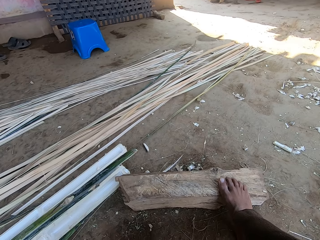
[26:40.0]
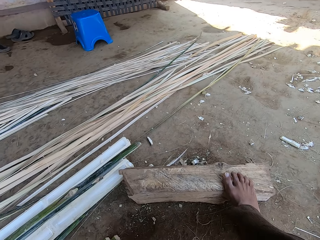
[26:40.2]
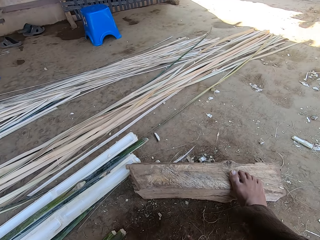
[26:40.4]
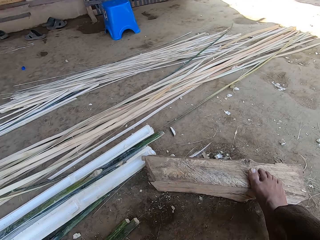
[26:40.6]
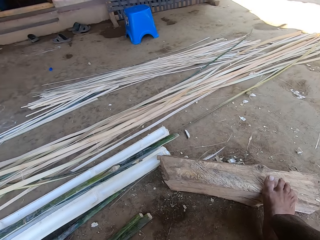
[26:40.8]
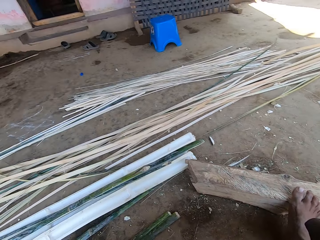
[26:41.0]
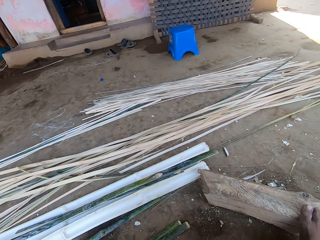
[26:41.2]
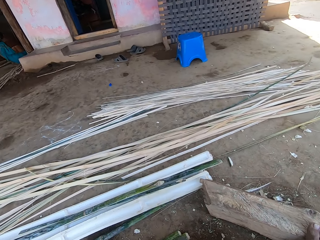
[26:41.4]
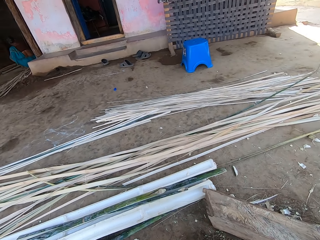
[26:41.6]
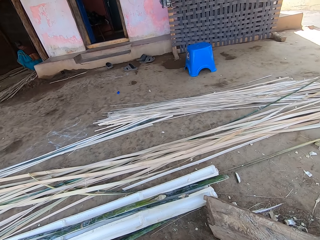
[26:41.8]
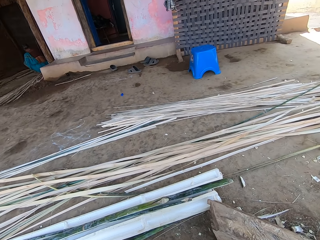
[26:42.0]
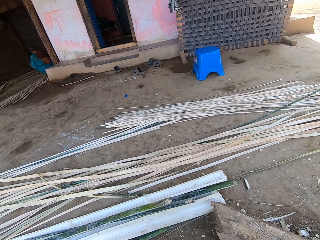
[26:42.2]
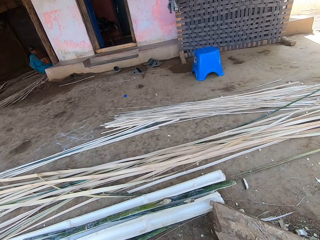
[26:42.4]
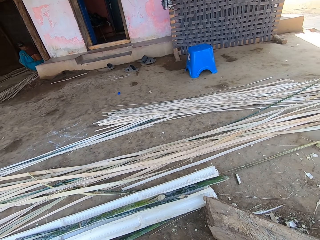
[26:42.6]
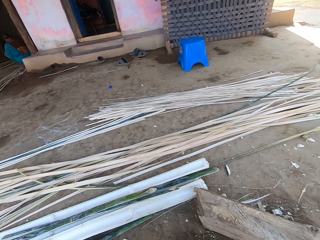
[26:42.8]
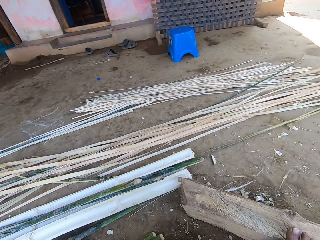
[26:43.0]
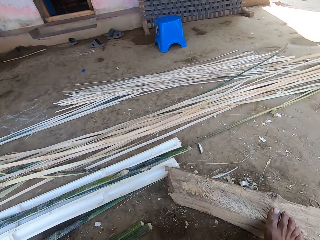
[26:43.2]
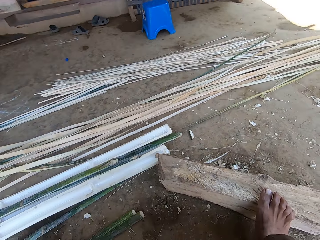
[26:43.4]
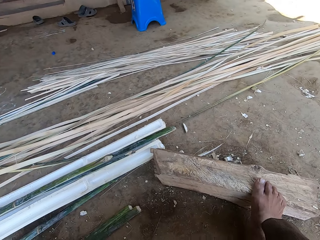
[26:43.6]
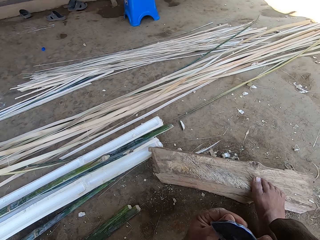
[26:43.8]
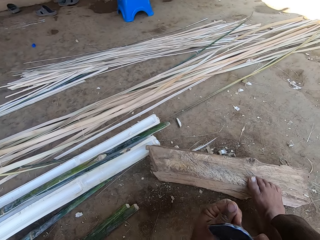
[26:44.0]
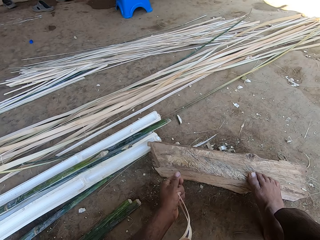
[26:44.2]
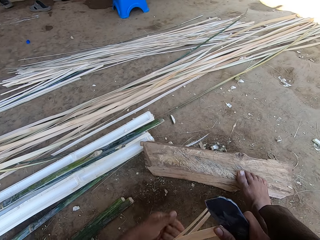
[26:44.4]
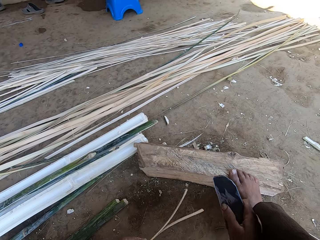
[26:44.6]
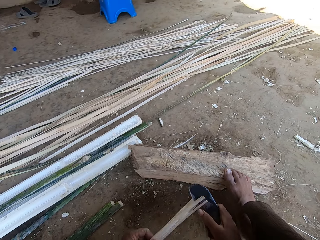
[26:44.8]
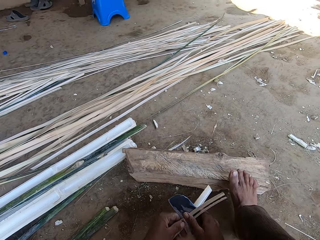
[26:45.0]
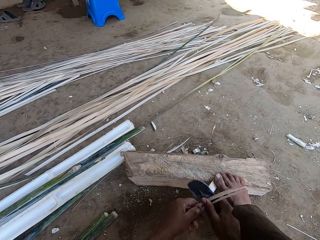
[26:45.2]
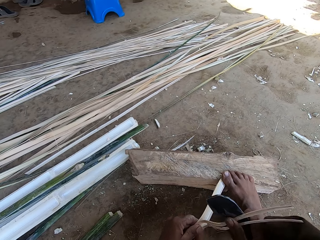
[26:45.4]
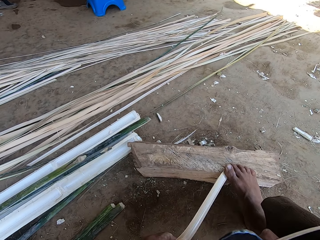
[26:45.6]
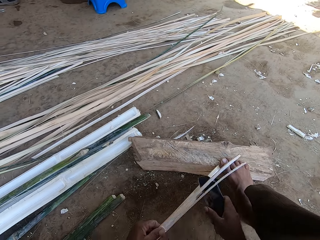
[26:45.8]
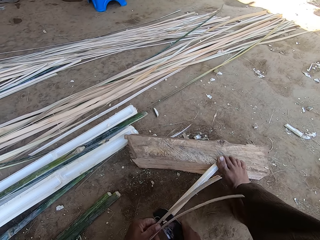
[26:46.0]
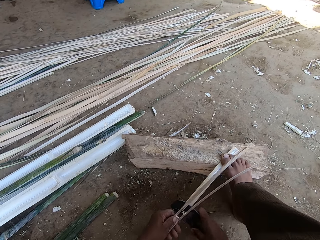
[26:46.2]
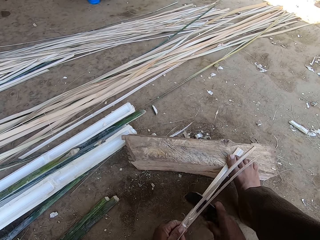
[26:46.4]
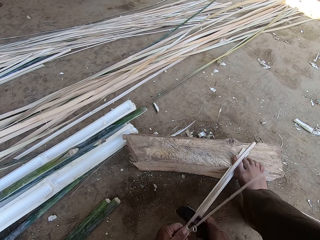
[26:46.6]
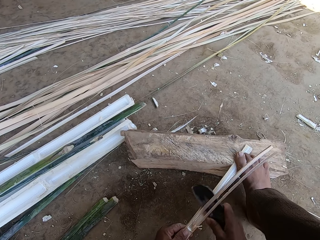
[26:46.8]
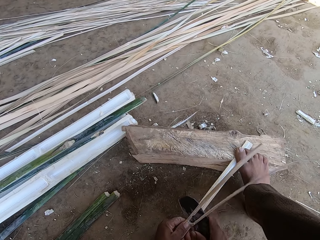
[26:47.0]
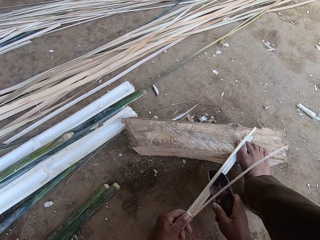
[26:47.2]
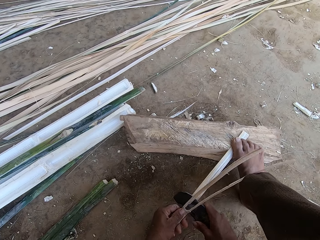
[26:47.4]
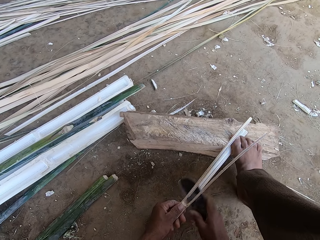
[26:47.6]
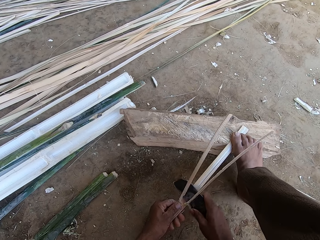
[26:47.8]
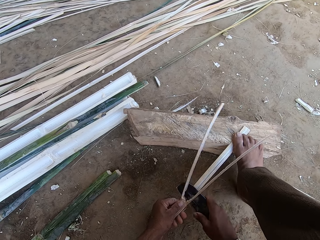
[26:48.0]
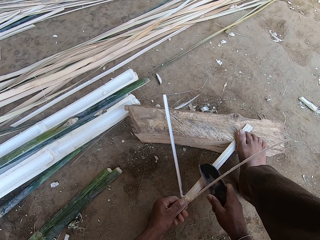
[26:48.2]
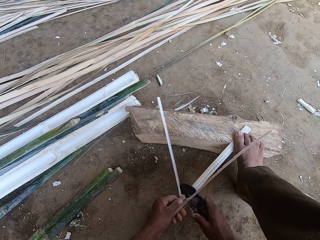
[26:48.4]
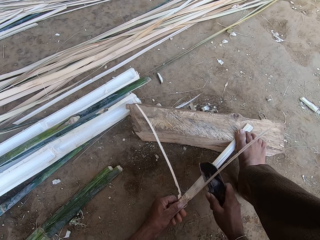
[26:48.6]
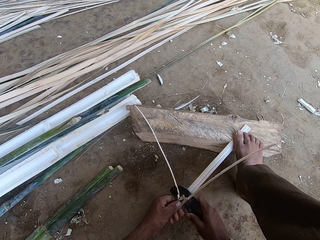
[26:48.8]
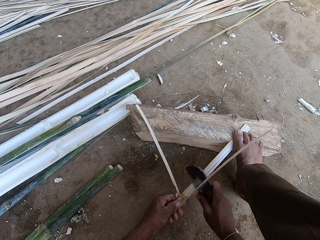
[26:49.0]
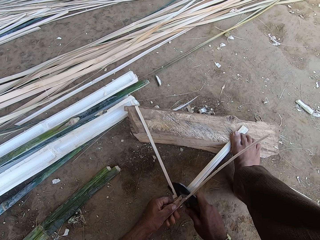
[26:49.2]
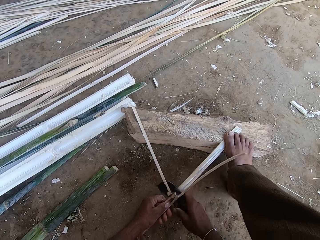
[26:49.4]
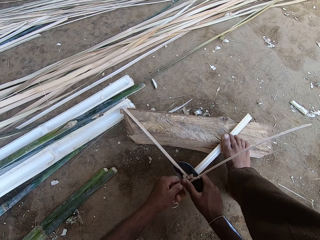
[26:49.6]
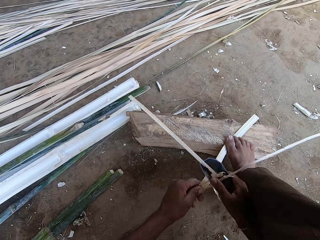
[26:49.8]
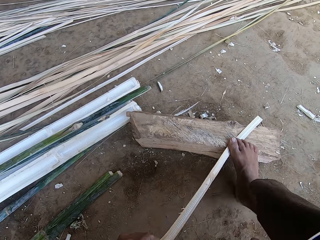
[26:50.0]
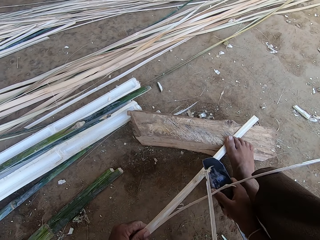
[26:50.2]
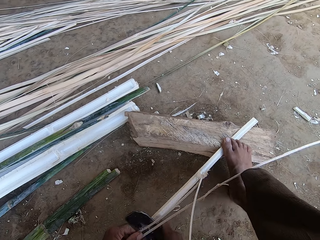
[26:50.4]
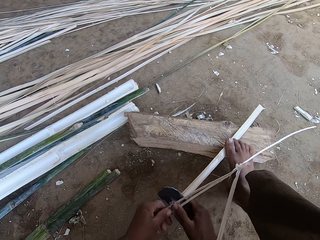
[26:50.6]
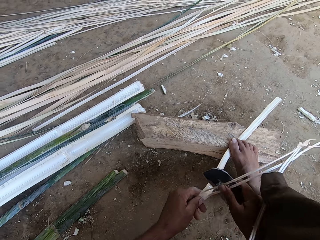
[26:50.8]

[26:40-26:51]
The camera wearer looks around. They split the piece of wood using the scraper. They step on the piece of wood on the log.

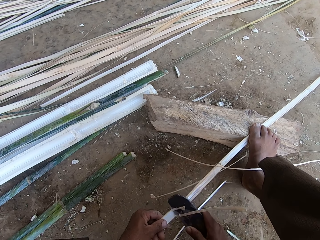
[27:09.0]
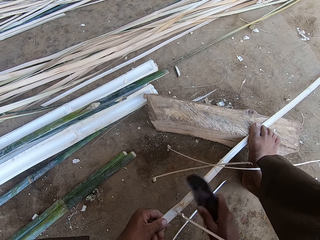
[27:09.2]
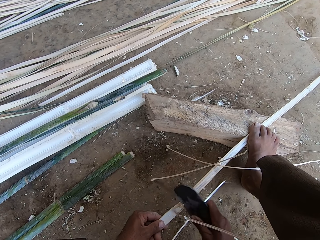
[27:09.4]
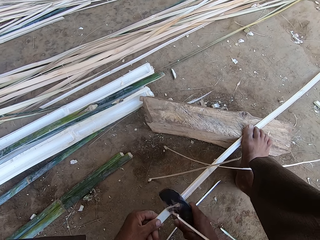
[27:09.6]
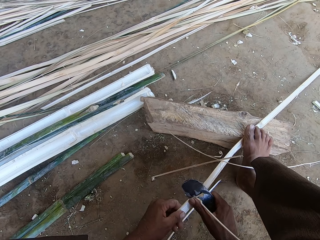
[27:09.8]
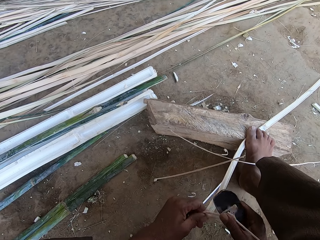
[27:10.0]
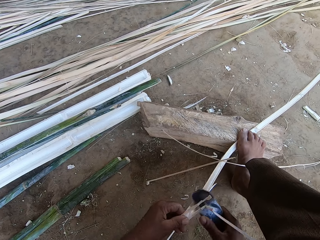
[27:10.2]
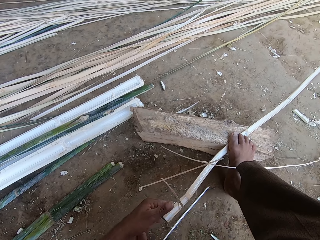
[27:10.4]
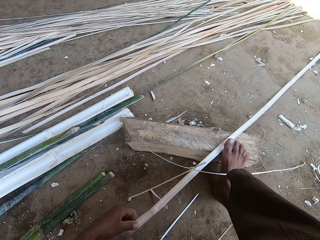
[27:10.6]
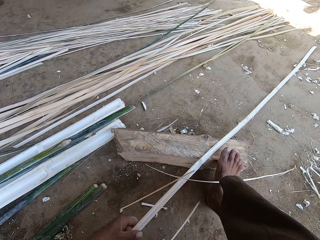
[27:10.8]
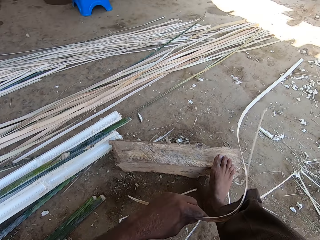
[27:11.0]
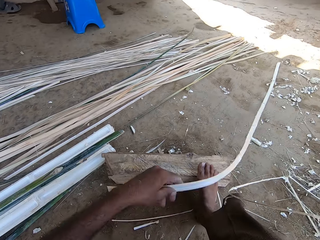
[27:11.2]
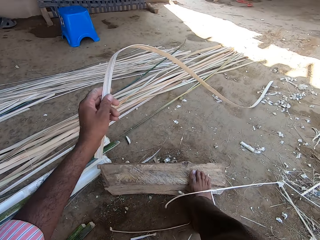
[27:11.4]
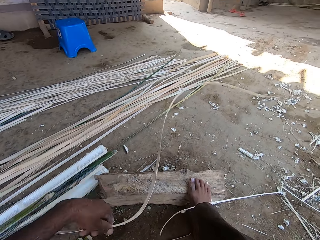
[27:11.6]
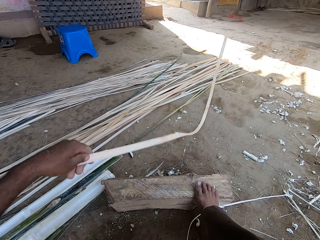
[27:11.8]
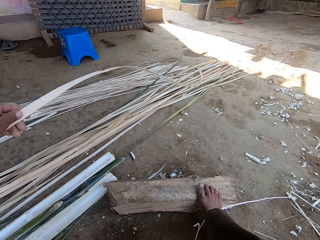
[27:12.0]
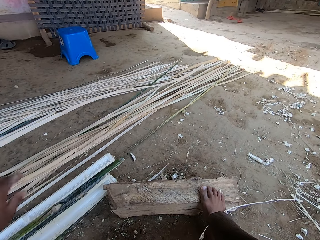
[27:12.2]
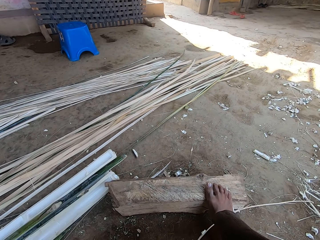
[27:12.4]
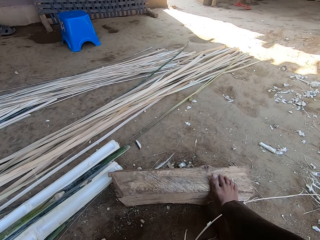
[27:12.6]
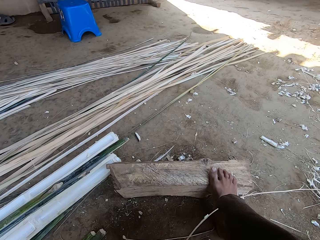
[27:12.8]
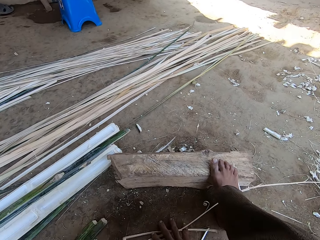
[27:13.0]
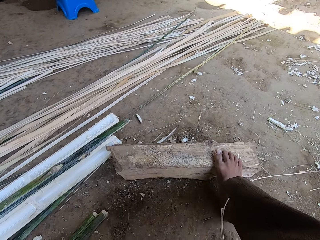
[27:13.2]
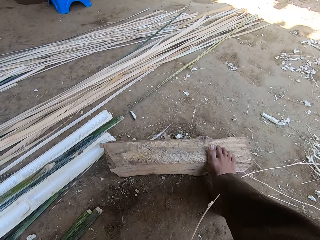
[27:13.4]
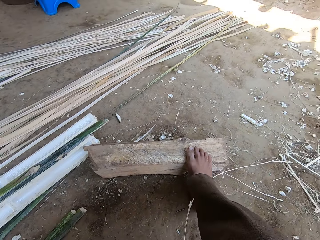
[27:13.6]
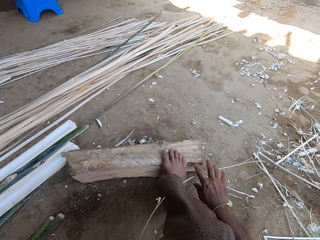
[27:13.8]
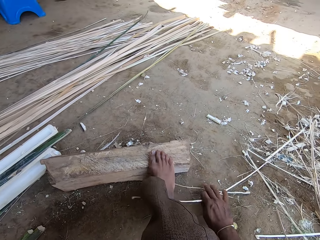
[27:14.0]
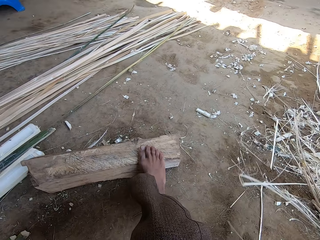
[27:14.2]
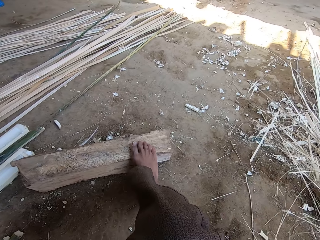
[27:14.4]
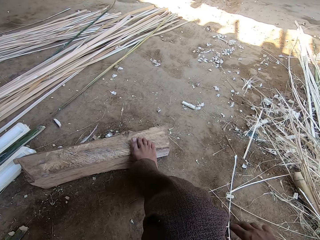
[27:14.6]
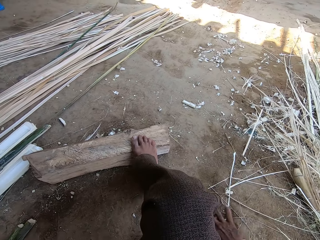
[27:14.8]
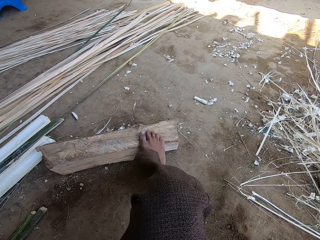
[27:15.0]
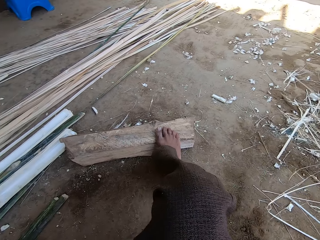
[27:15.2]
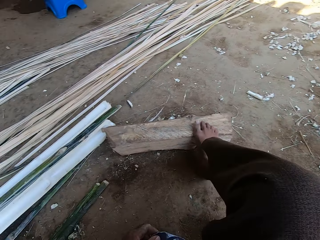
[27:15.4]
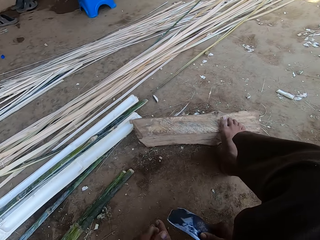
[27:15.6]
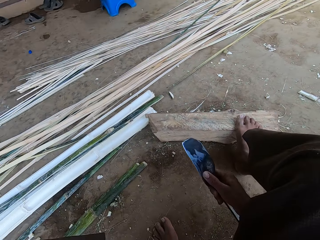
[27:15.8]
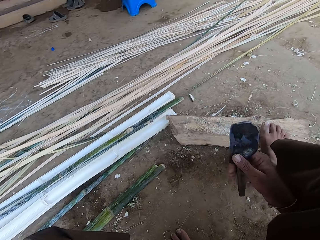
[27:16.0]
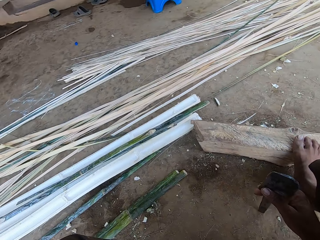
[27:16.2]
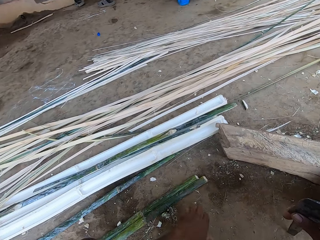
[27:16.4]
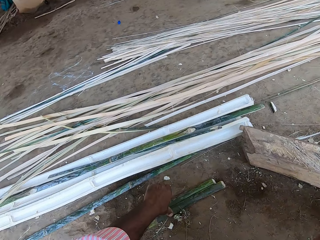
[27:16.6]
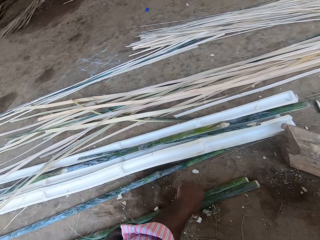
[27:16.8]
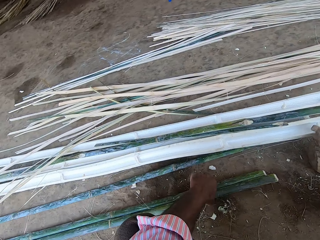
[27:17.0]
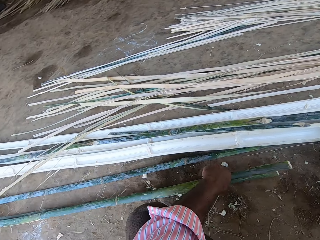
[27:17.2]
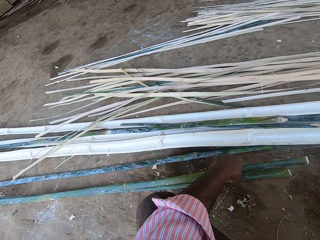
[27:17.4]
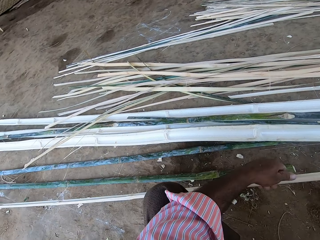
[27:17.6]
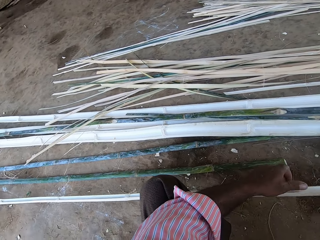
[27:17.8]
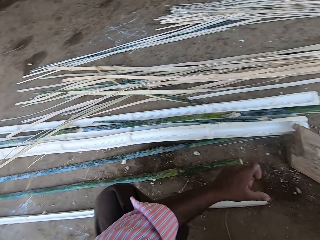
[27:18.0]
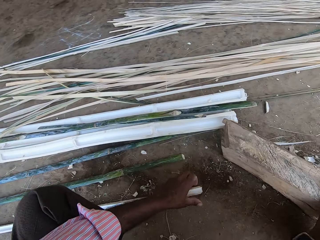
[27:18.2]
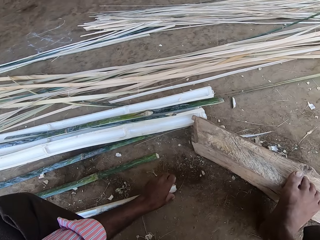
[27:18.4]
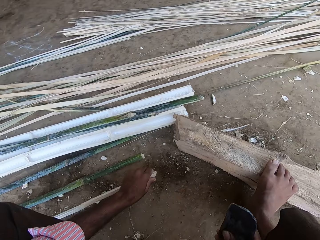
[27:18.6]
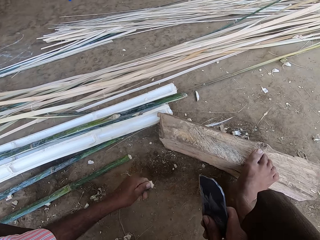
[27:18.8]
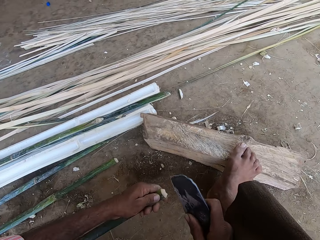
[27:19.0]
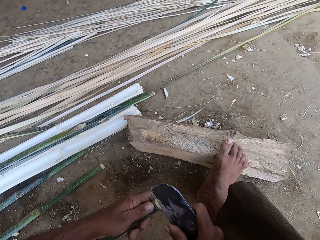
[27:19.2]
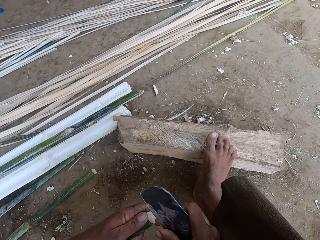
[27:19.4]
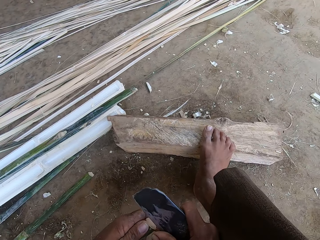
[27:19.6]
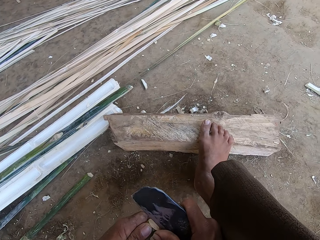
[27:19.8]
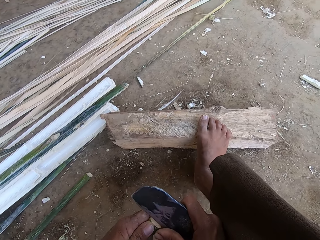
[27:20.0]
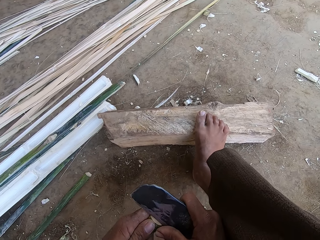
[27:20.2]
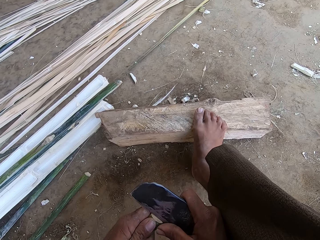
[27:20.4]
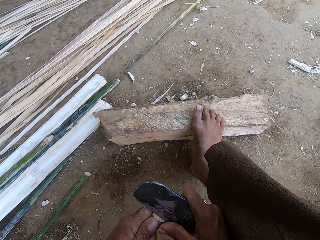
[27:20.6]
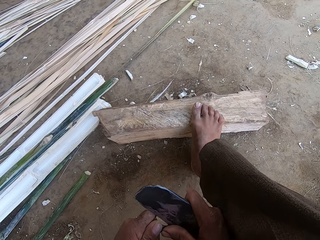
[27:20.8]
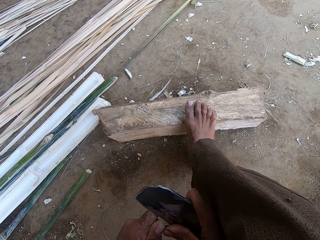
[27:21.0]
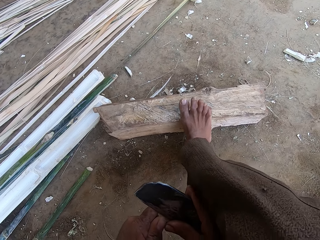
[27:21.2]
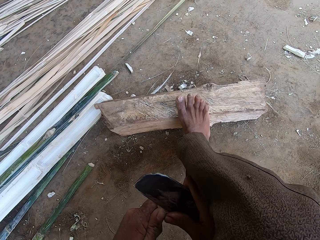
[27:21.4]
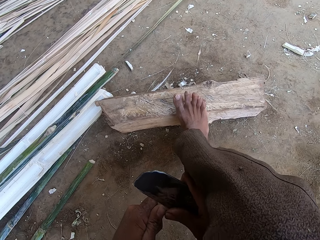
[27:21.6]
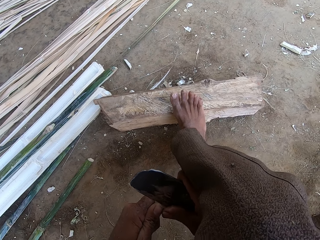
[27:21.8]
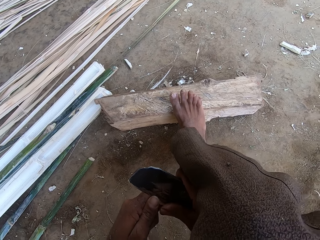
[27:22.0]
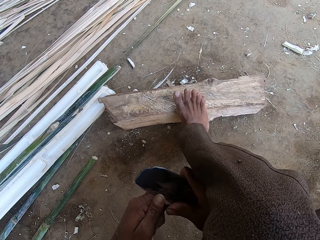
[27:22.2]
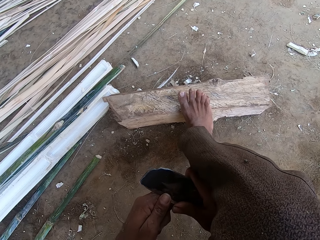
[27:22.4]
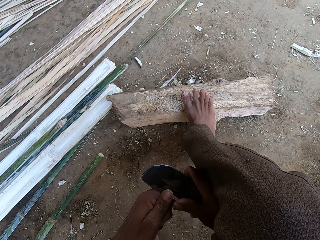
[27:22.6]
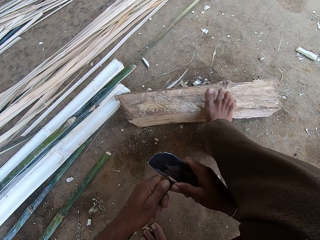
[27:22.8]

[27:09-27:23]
The camera wearer shakes the bamboo. They put the split bamboo on top of the others on the ground. They move dirt on the ground. They pick up parts of the fibers from the floor. They hold the knife. They pick up the bamboo. They cut the bamboo with the knife. They peel the bamboo.
